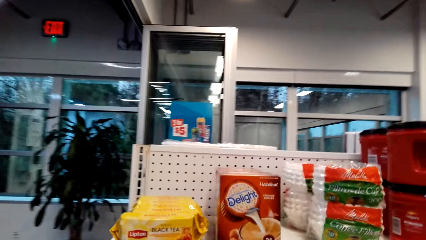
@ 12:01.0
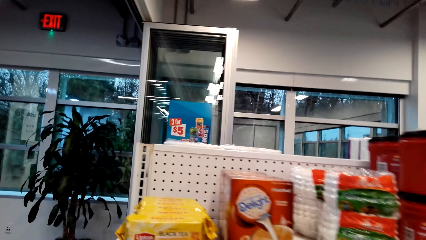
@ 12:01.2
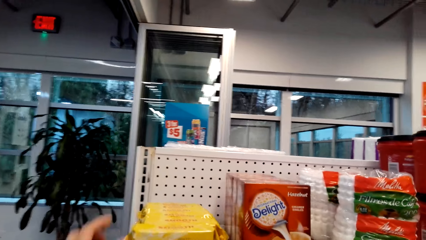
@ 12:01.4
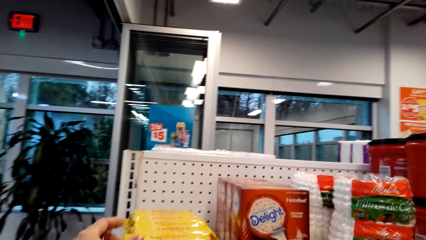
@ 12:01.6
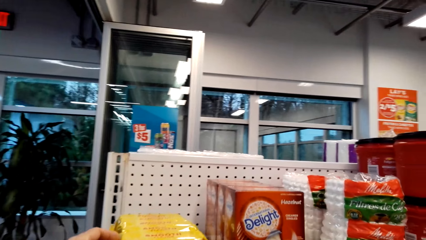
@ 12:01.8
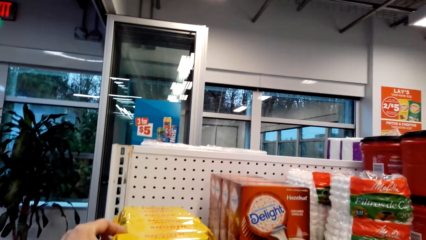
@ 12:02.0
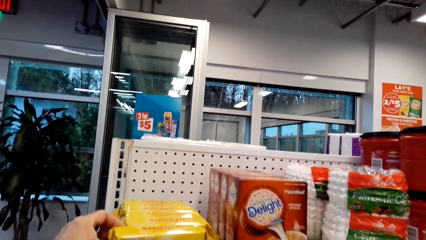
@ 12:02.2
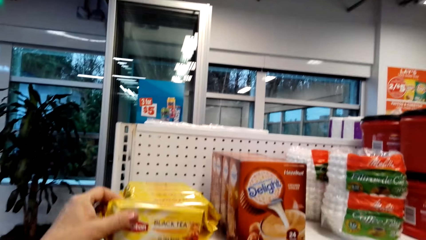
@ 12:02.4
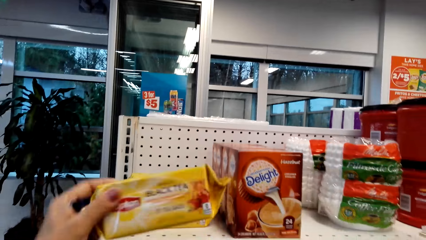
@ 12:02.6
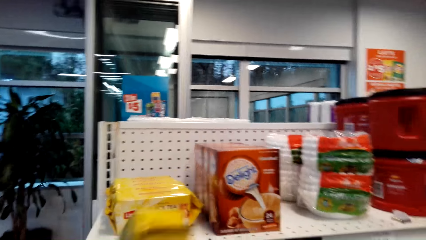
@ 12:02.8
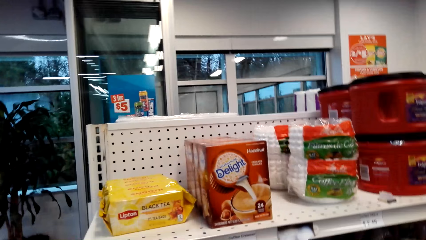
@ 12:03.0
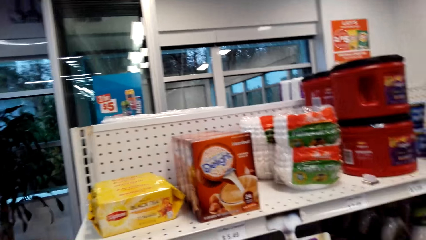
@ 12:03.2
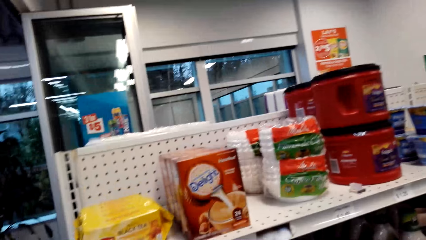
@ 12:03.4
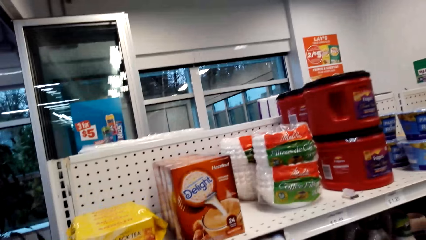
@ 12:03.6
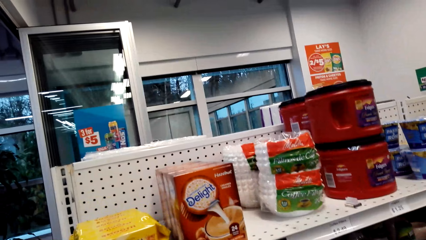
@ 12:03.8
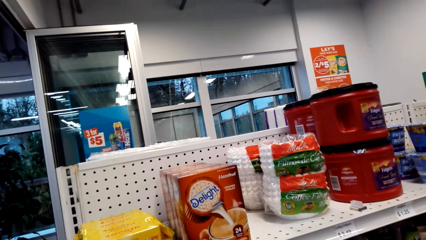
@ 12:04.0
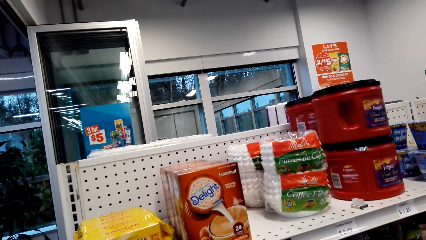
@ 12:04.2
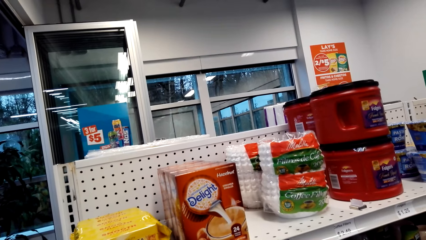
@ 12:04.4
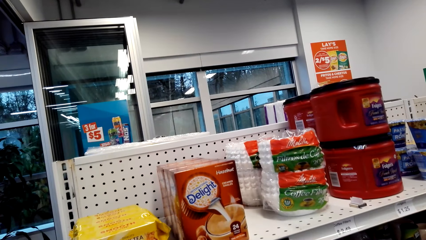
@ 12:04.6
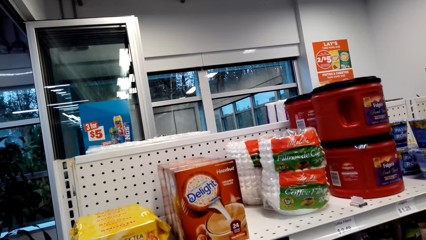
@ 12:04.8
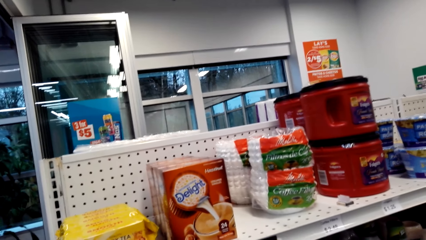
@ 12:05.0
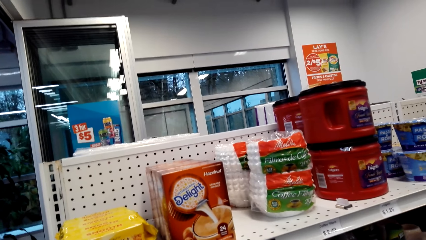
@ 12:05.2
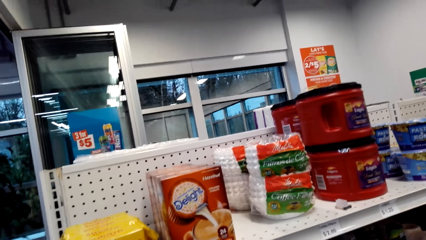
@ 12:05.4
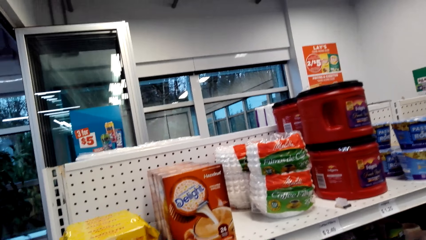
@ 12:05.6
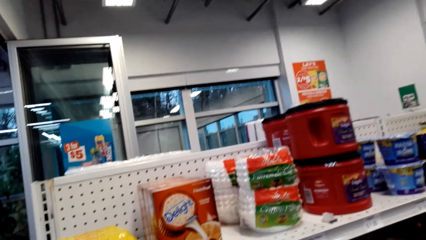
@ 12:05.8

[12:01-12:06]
The camera wearer picks up a pack of biscuits from the shelf with her left hand. She stares at the shelf.

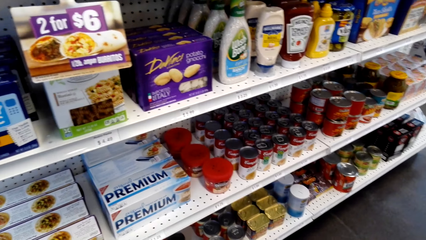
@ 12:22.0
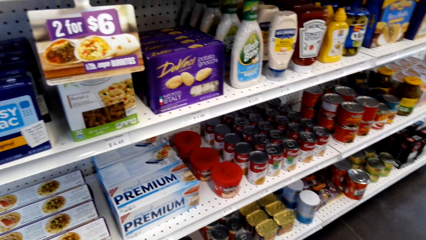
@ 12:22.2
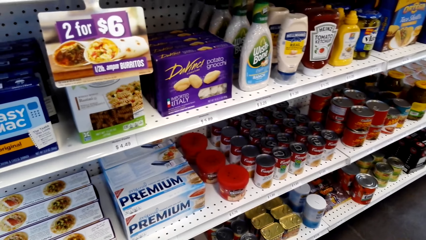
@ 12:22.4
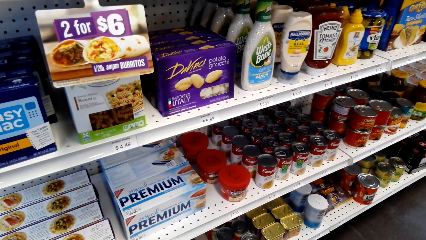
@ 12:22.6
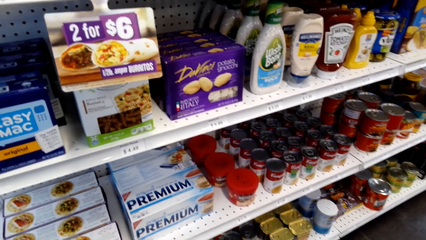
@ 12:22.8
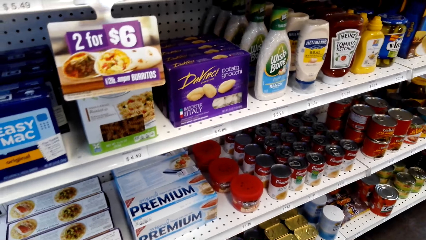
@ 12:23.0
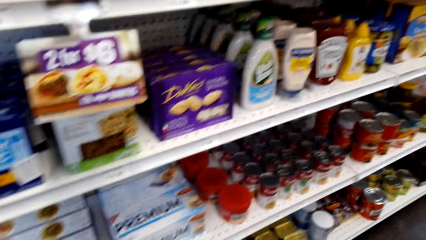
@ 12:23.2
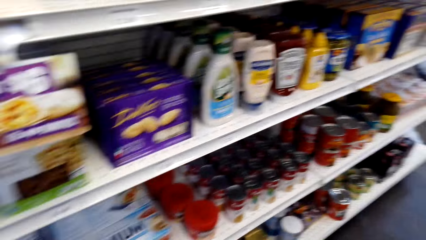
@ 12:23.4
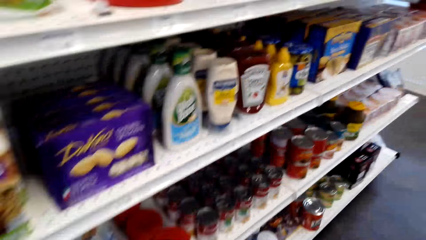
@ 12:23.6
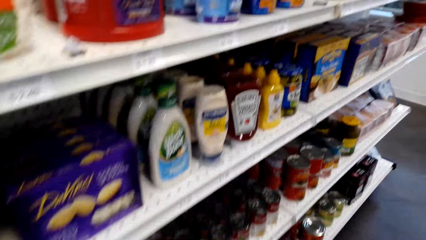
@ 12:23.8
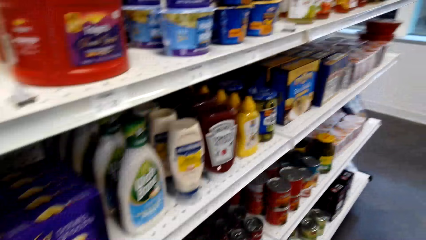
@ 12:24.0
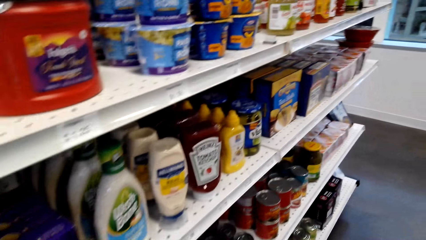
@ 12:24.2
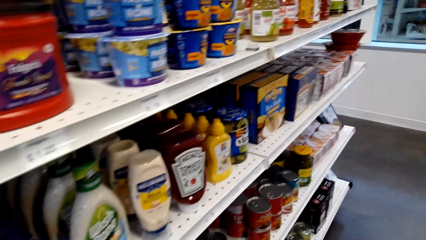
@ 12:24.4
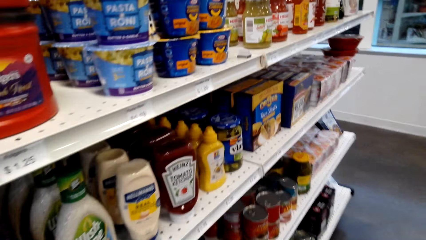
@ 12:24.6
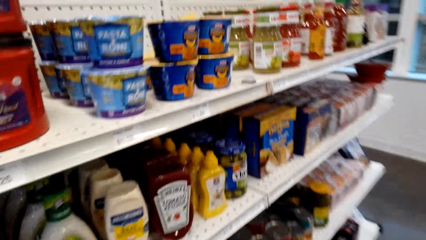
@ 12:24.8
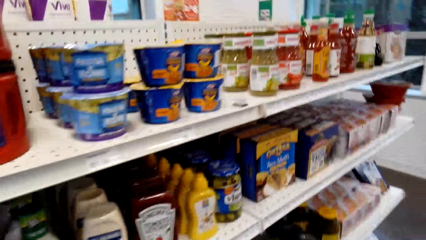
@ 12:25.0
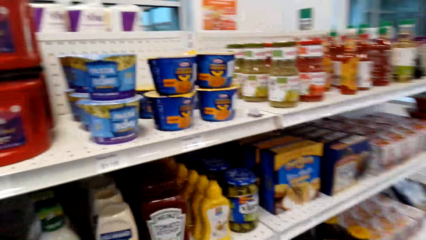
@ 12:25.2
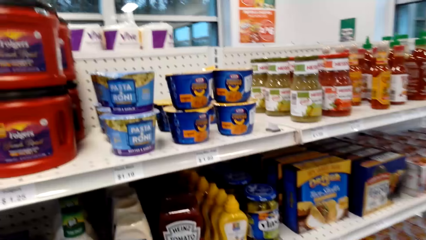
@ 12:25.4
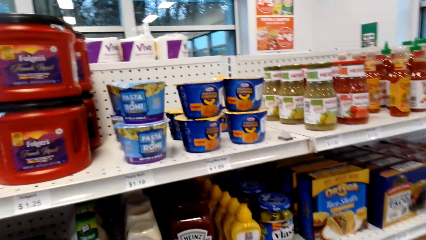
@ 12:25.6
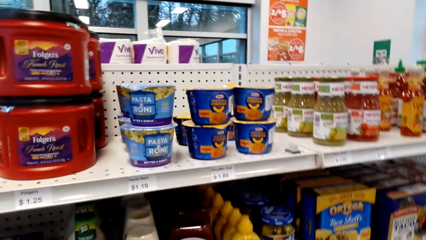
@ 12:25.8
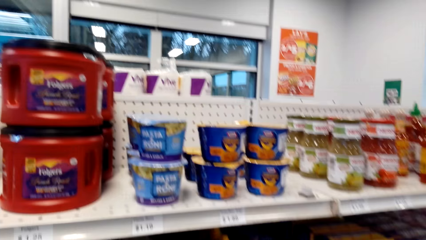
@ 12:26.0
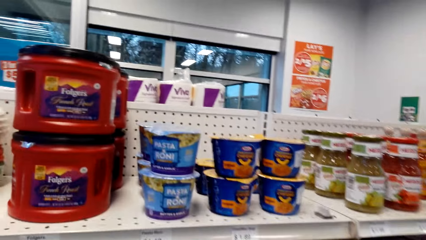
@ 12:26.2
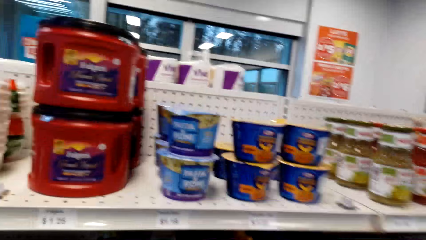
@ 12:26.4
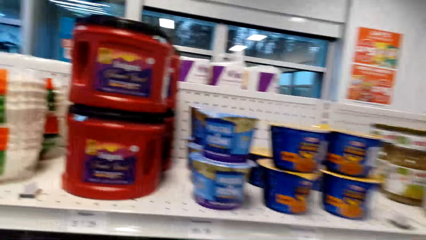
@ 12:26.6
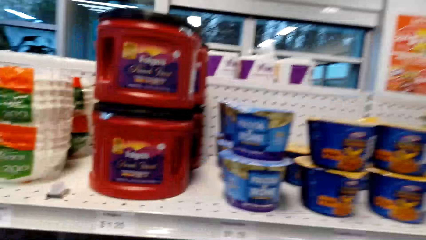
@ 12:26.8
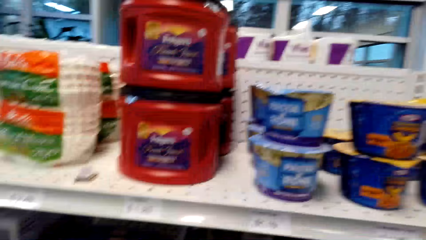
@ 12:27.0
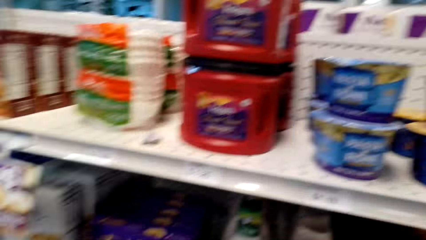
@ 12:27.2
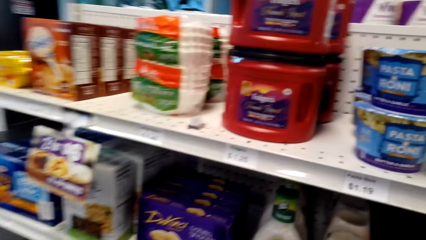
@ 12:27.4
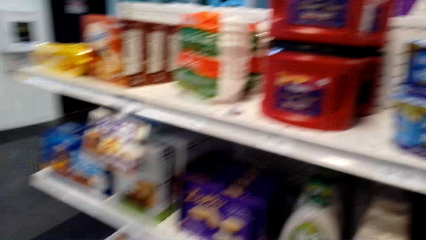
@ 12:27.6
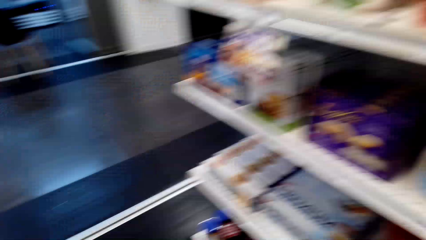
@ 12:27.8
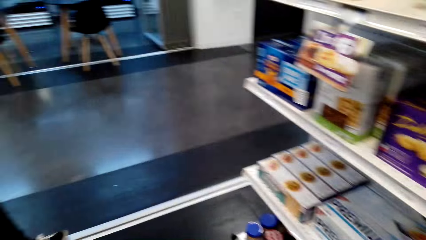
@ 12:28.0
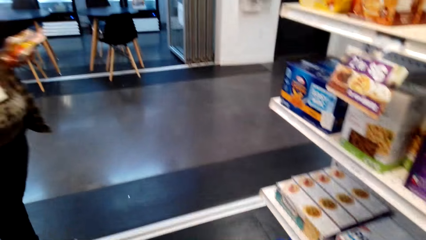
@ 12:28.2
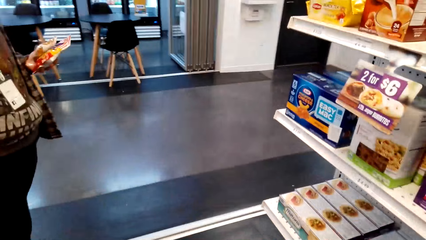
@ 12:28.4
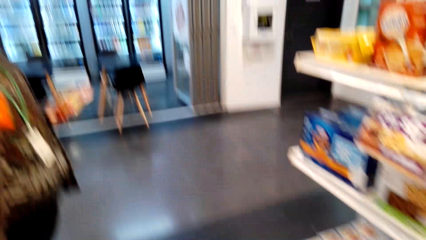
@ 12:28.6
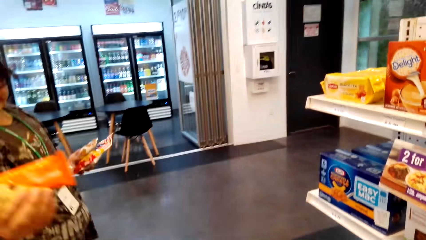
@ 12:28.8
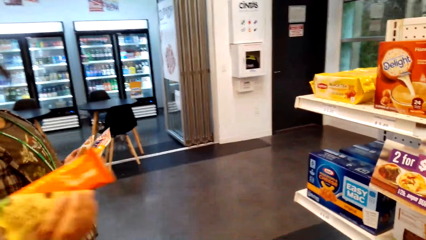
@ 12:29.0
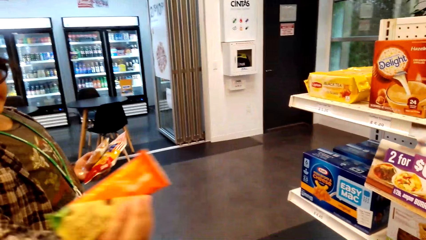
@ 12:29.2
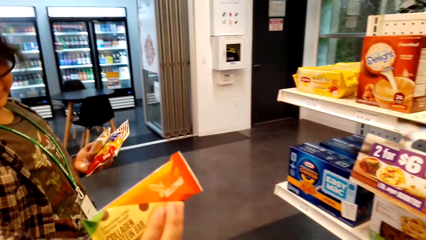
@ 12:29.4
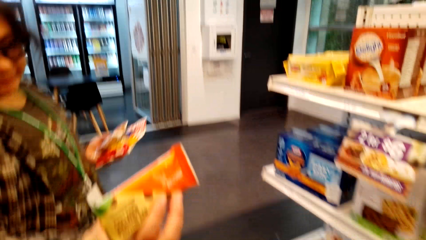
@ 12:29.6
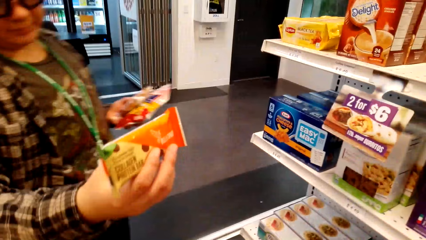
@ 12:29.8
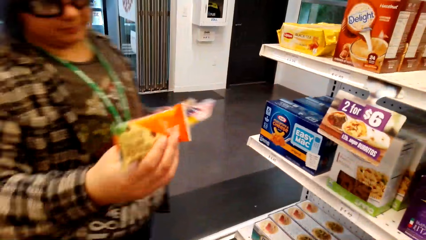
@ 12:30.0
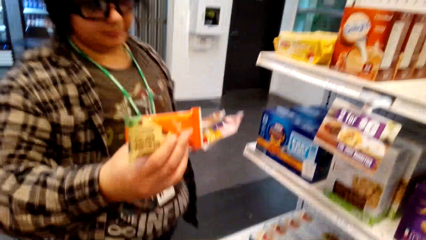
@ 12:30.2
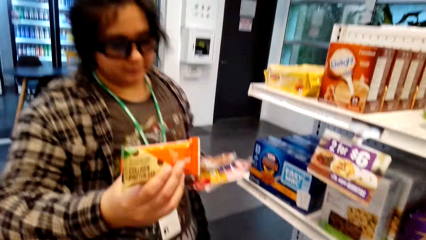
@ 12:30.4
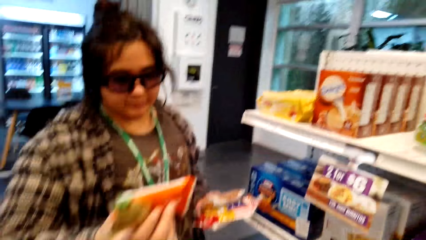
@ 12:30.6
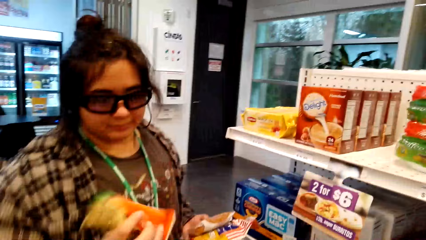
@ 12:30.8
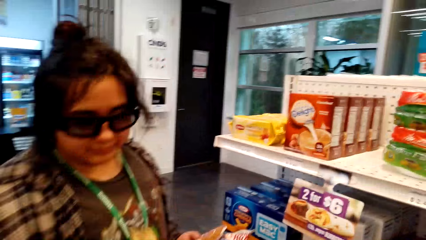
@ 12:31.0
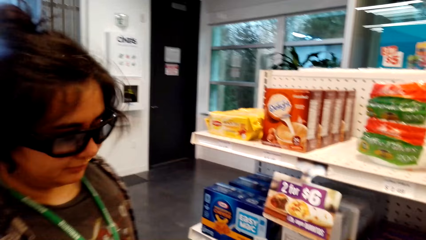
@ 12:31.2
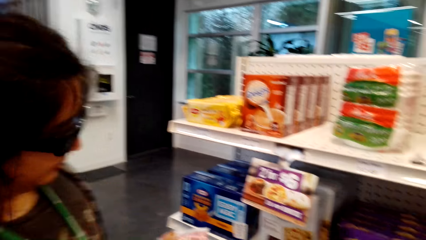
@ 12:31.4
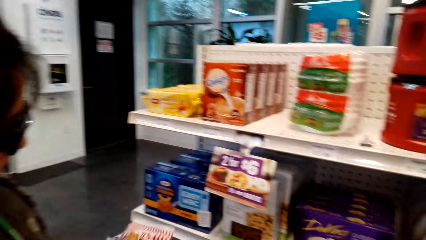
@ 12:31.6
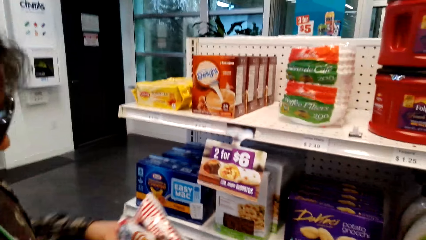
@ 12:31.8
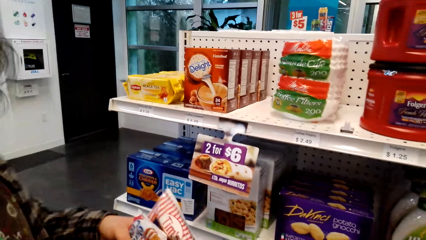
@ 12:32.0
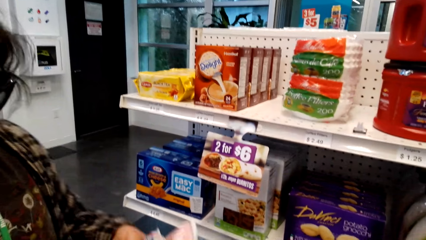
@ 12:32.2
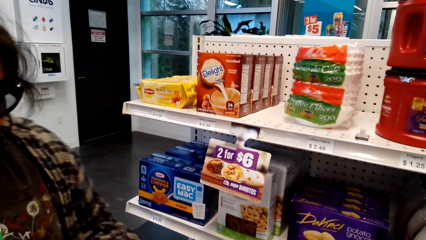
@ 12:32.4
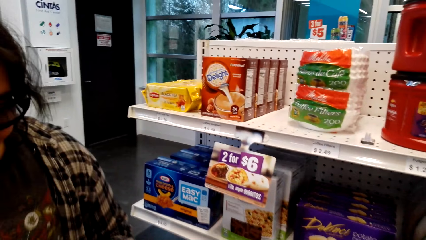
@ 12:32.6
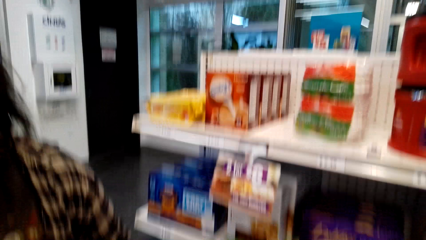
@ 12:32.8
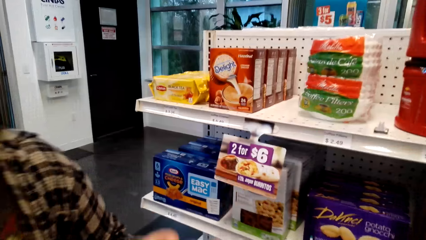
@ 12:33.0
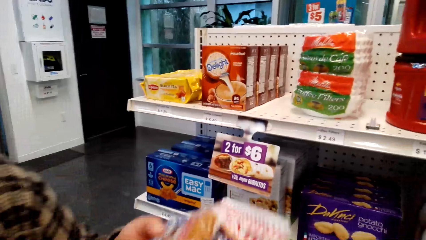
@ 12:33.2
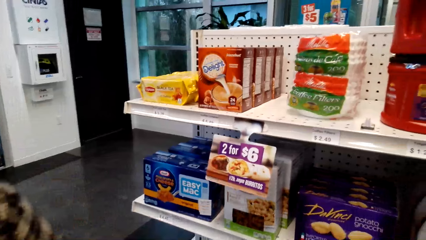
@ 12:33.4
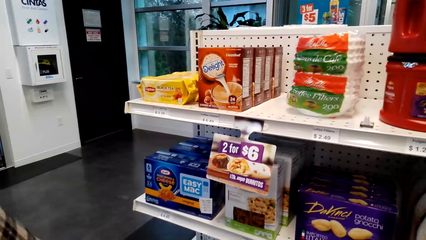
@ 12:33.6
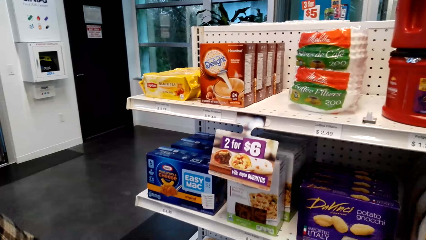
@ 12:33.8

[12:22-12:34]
The camera wearer walks along the shelf. A lady carries packs towards the camera wearer. The lady holds a pack of biscuits with her right hand. The lady gives the packs to the camera wearer.
